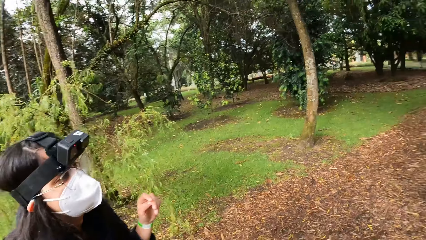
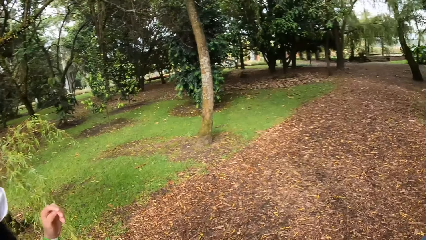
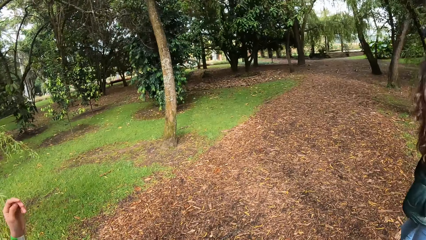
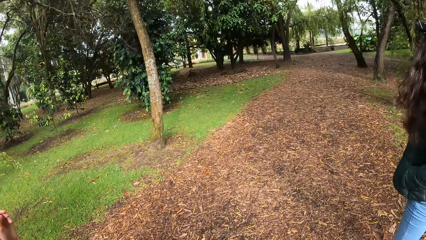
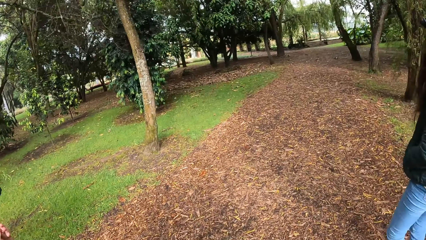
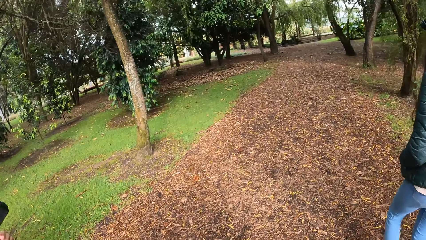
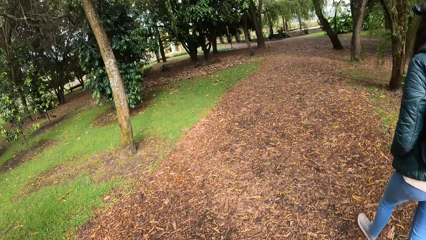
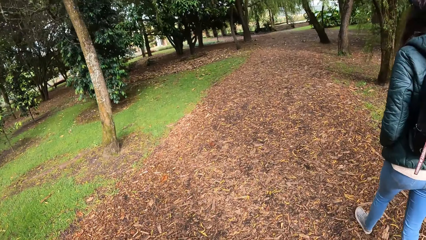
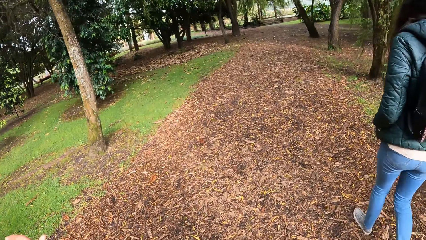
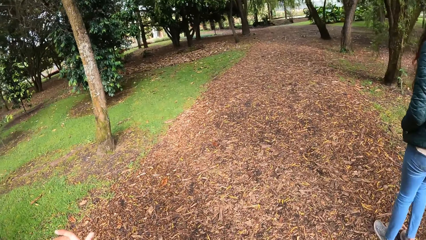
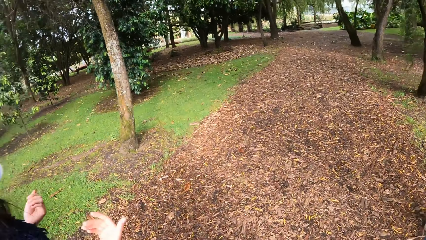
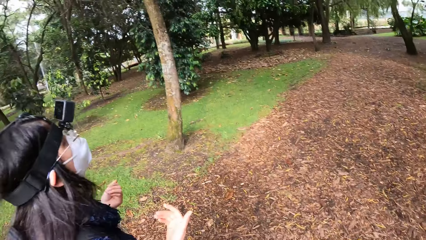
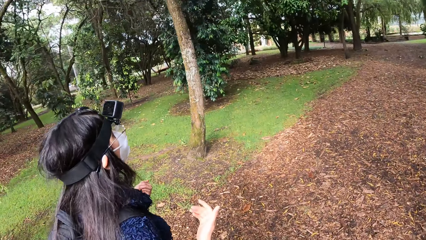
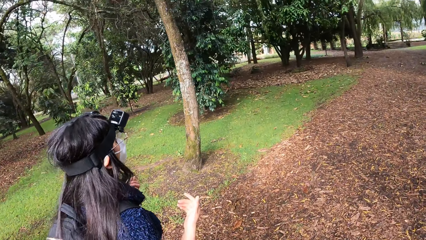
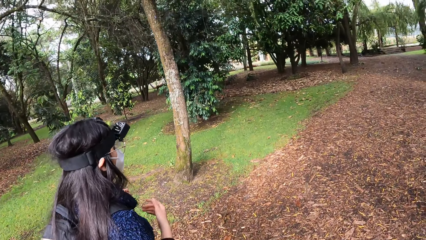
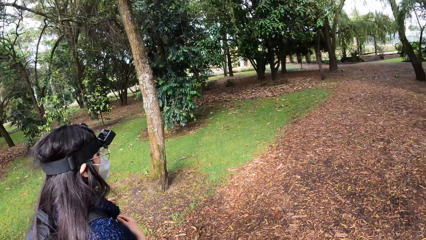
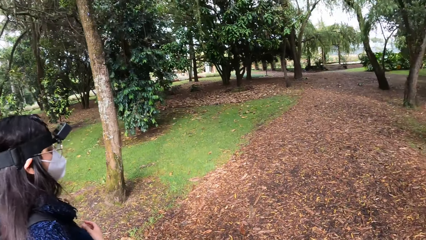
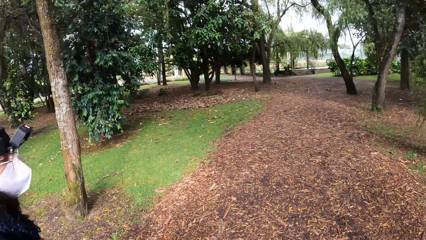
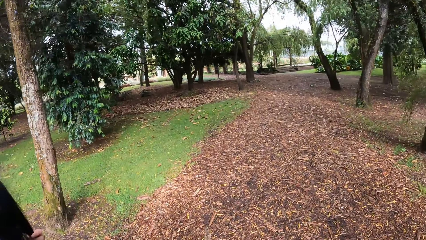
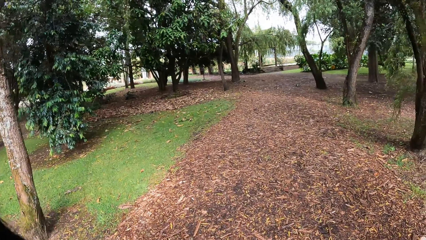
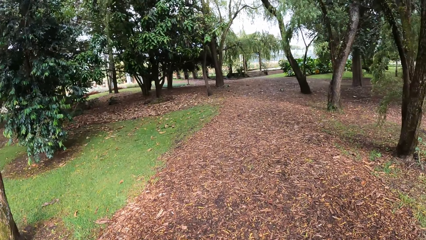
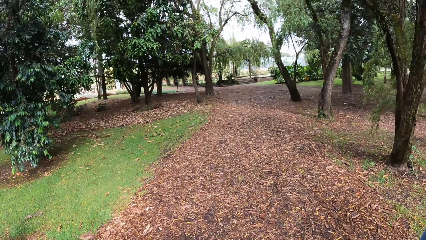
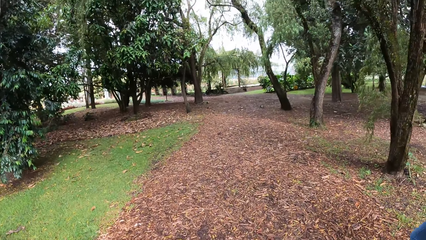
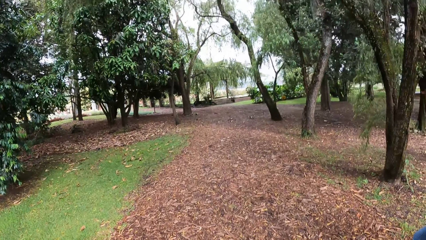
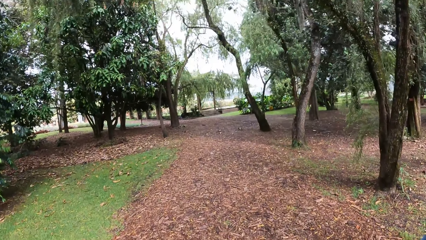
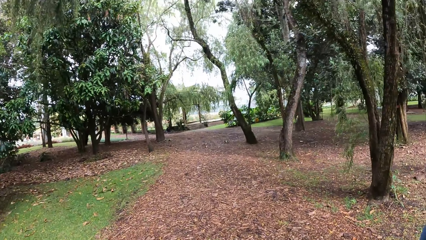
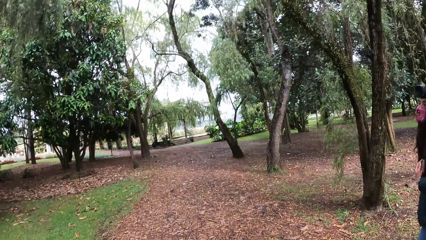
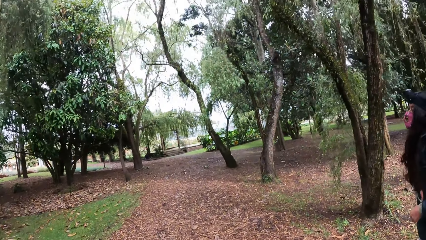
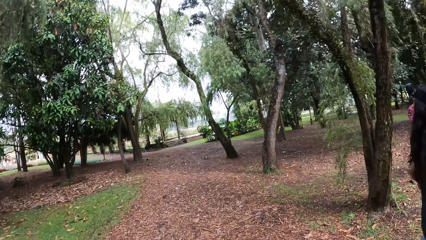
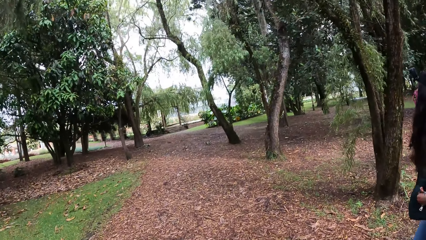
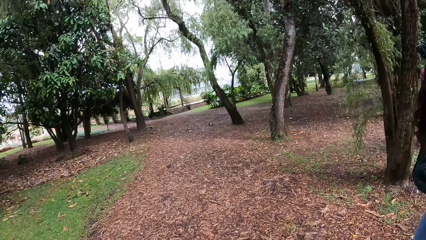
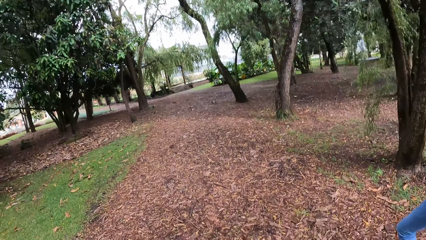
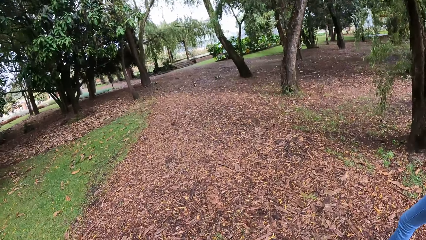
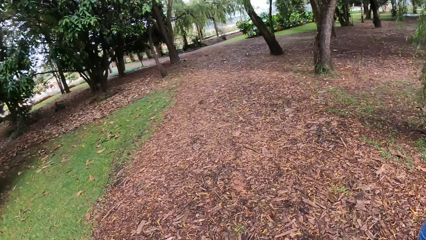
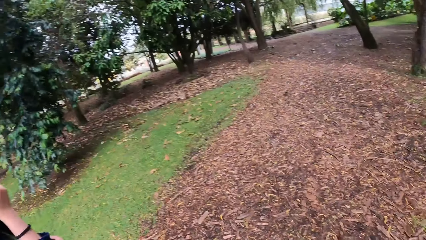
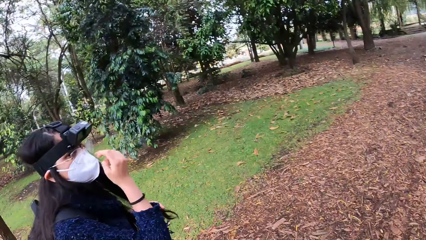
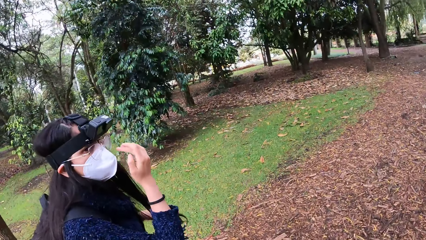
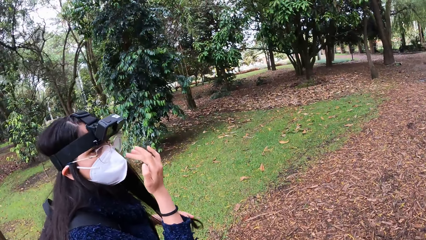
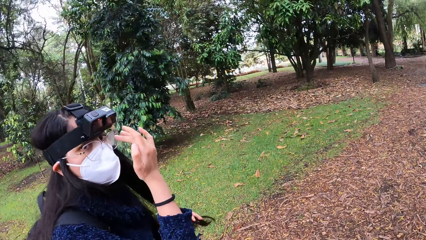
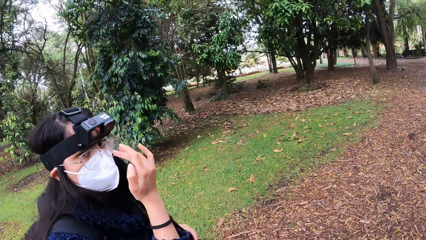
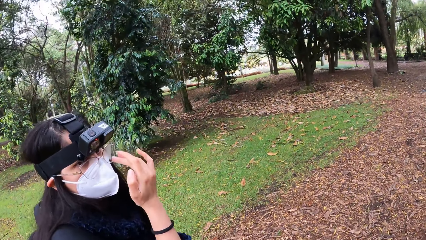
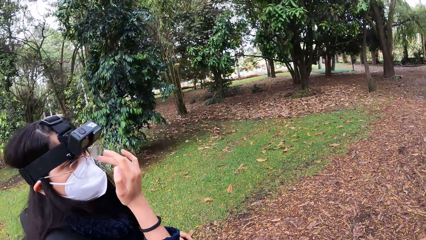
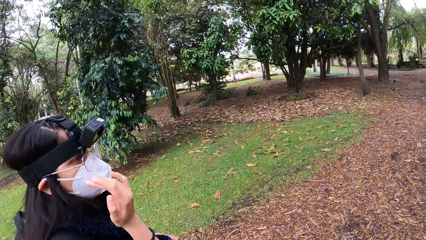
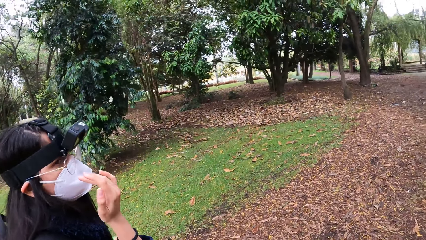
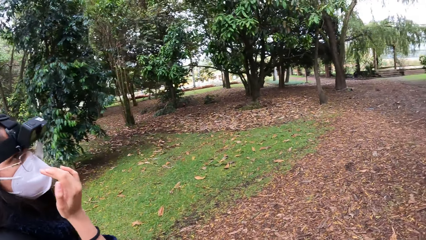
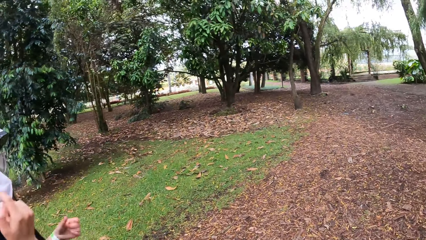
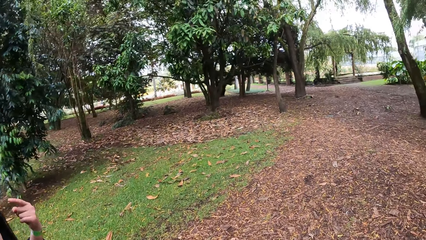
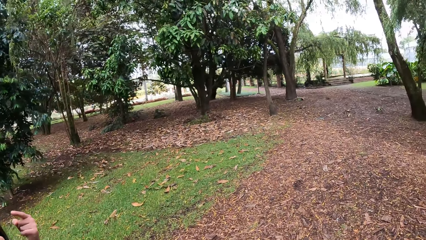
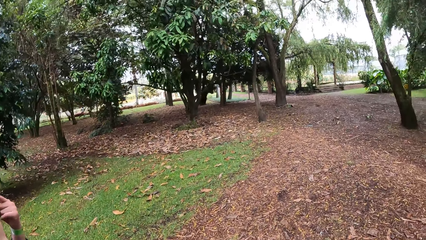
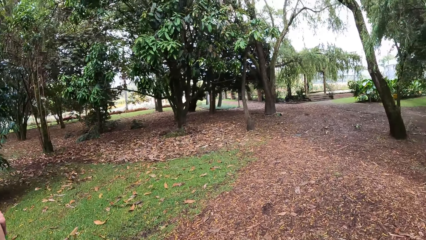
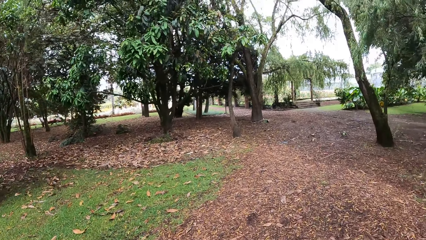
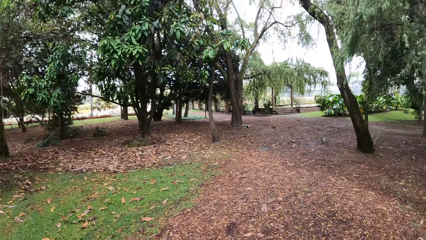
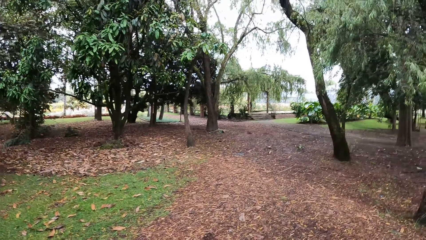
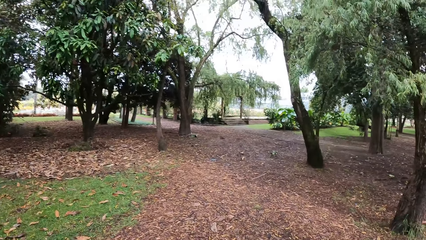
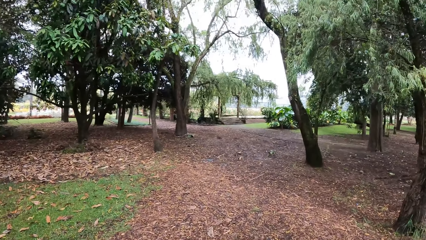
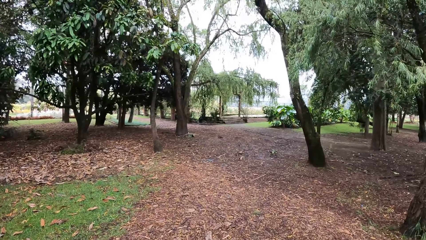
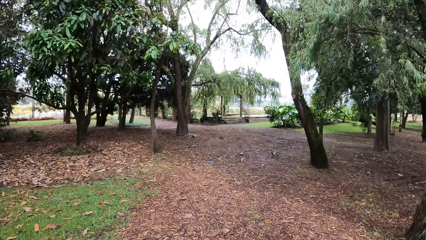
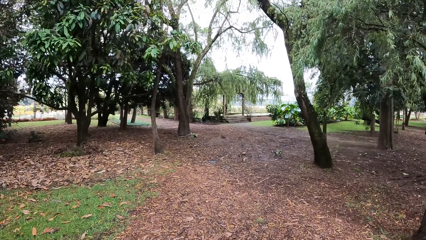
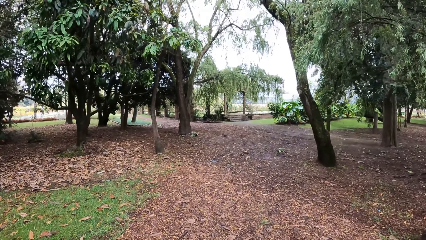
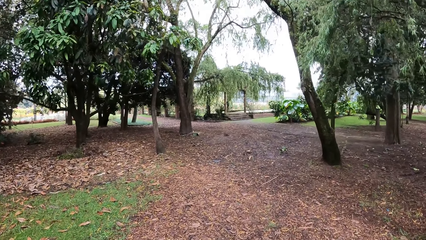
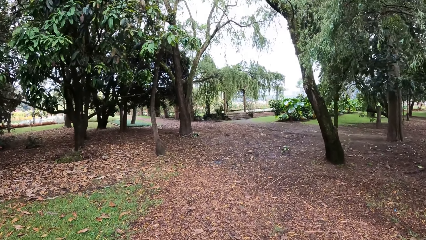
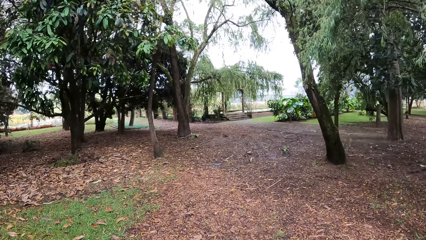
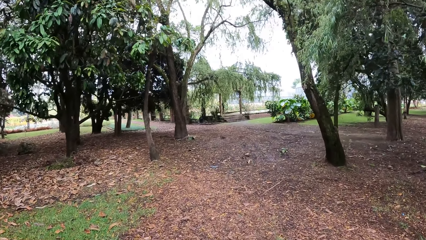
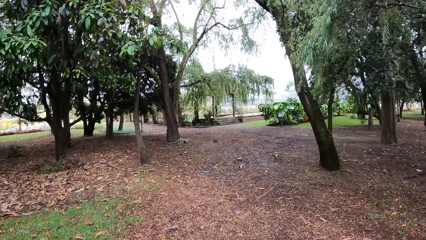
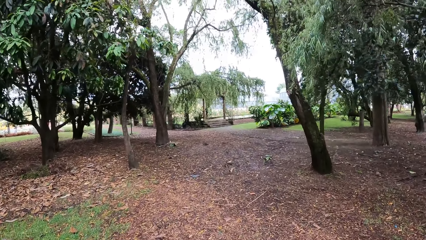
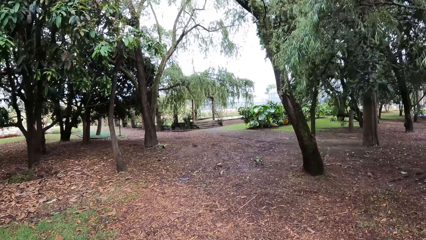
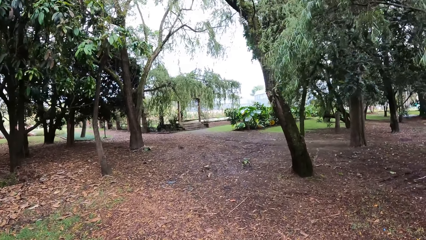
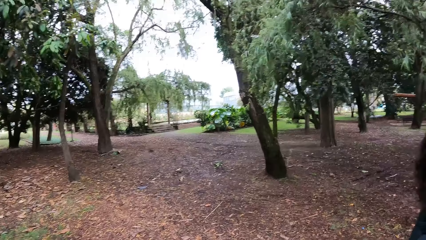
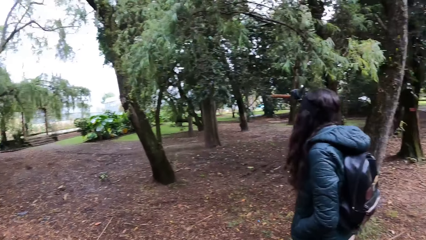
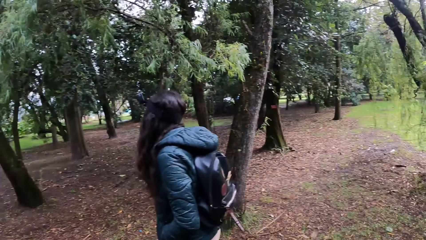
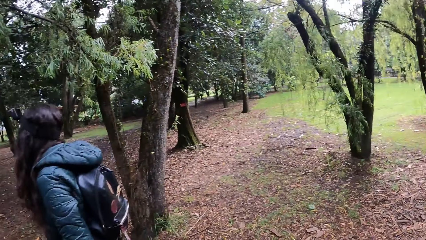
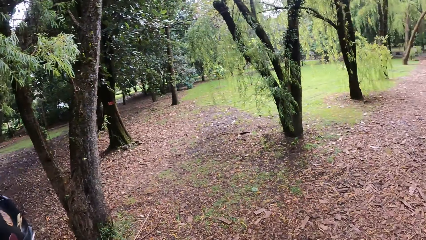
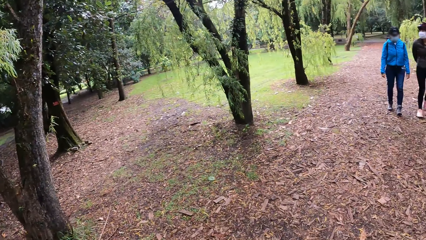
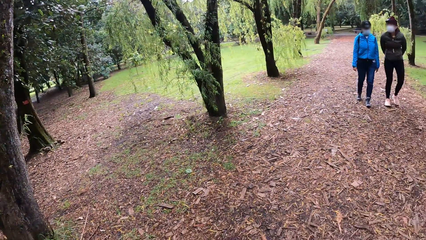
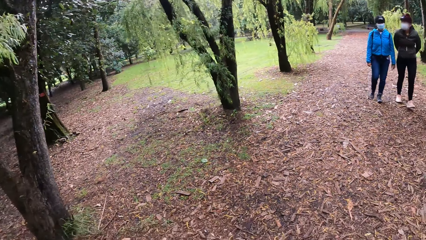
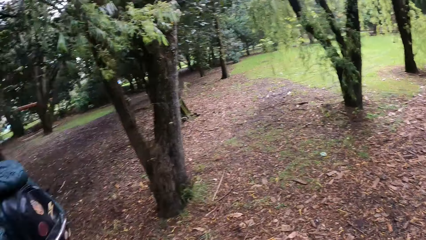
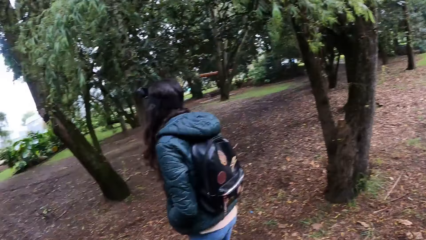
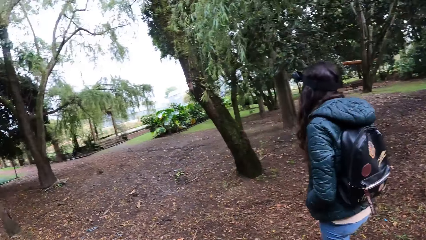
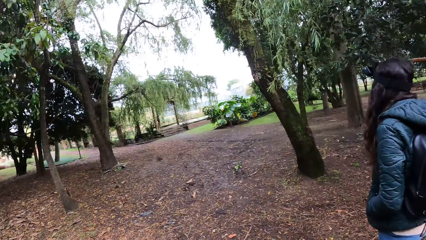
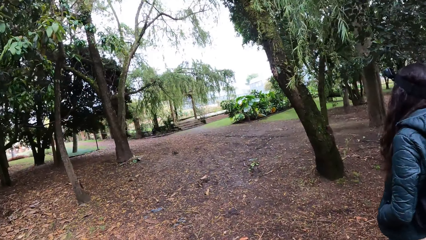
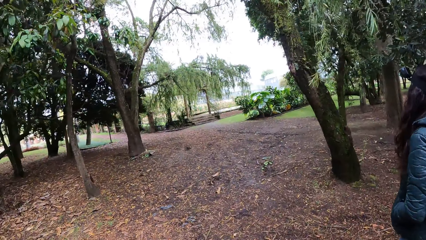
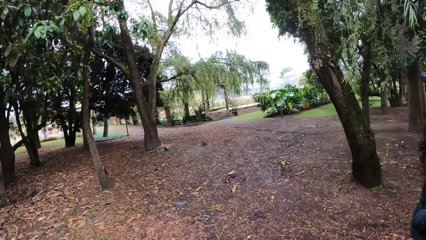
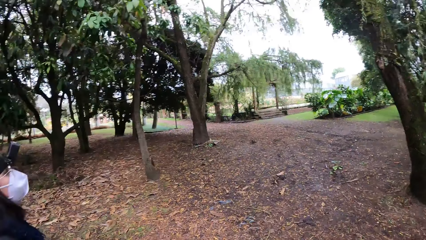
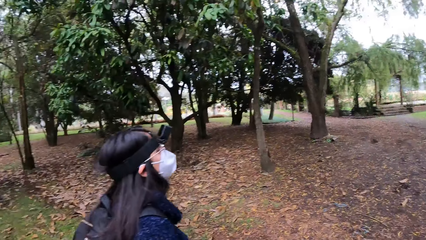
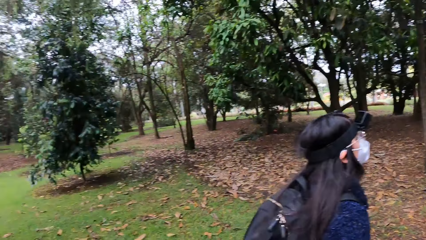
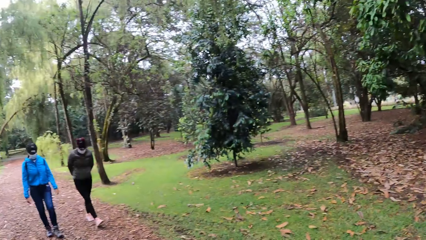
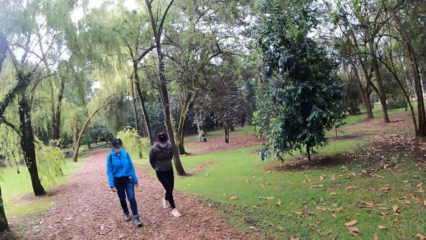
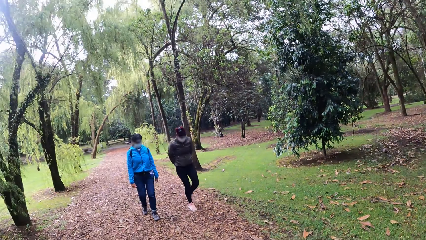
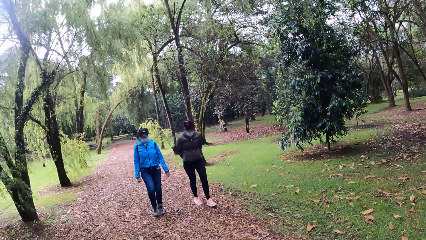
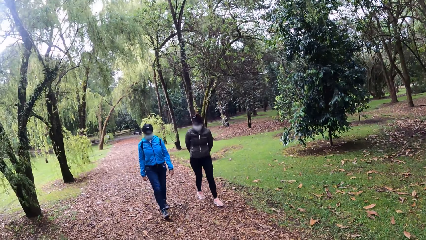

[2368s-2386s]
The woman gesticulates with both hands. A man talks to the camera wearer. Another woman and a third woman walk along the walkway. The camera wearer looks around the field.
